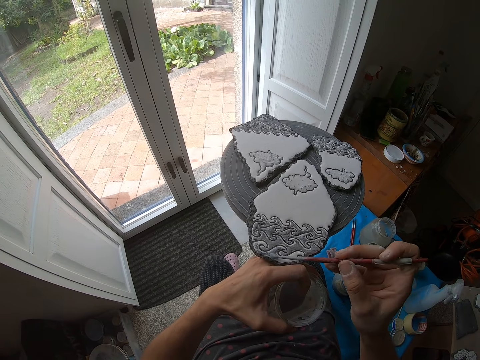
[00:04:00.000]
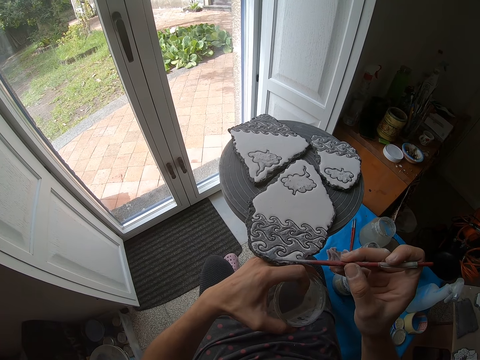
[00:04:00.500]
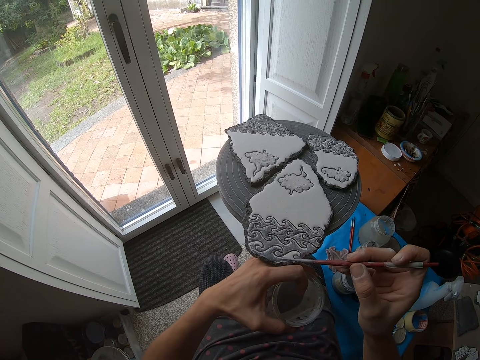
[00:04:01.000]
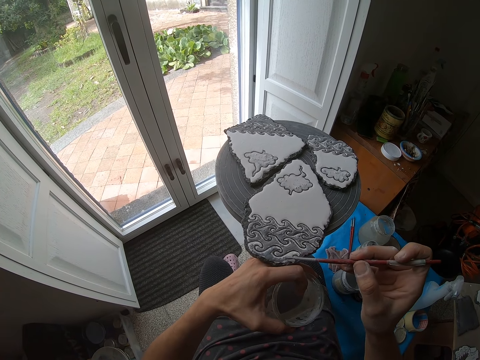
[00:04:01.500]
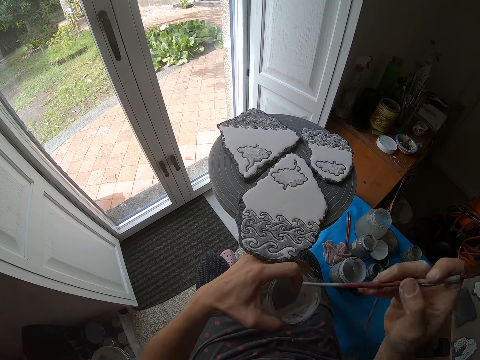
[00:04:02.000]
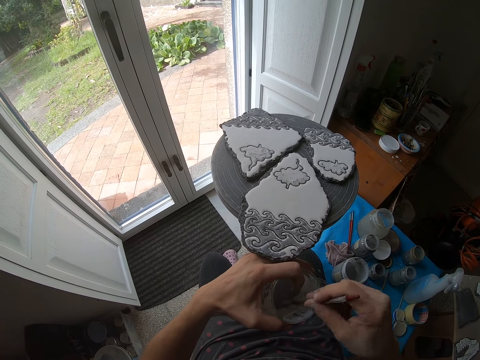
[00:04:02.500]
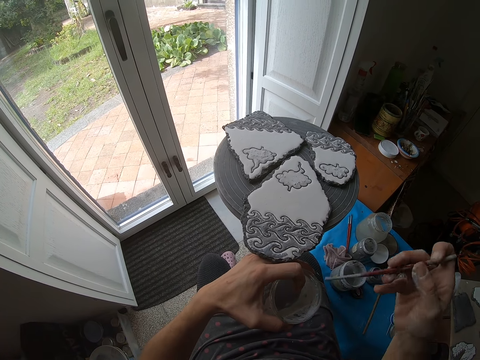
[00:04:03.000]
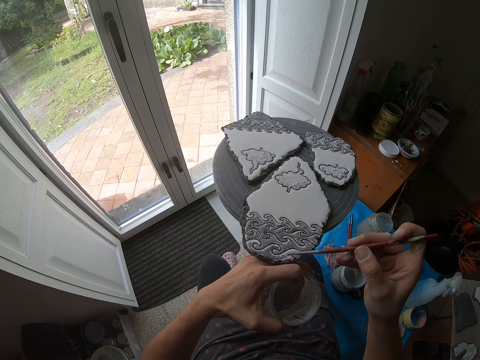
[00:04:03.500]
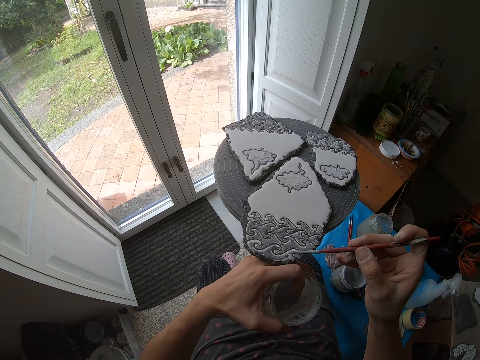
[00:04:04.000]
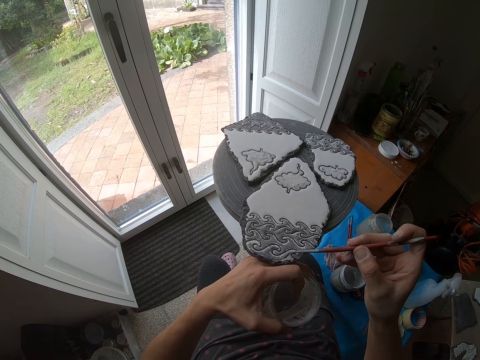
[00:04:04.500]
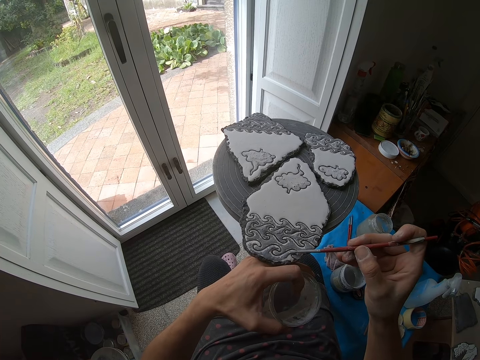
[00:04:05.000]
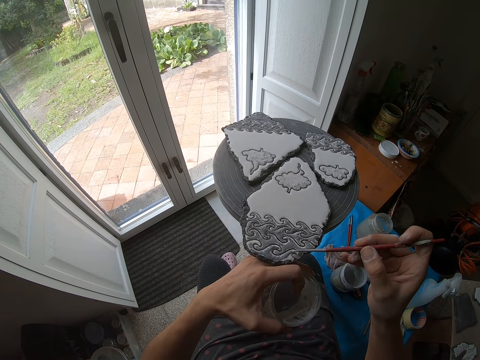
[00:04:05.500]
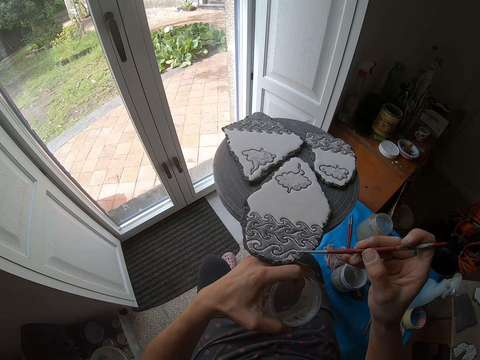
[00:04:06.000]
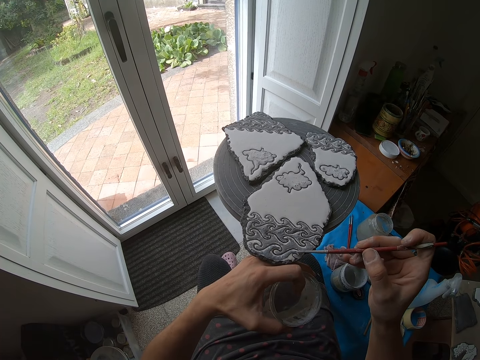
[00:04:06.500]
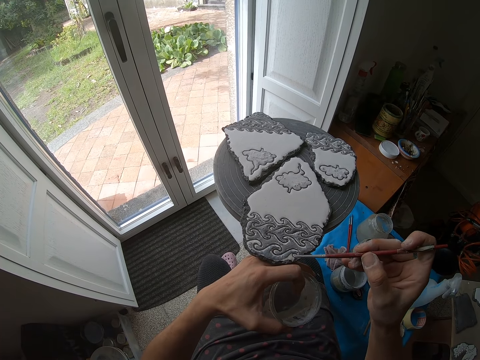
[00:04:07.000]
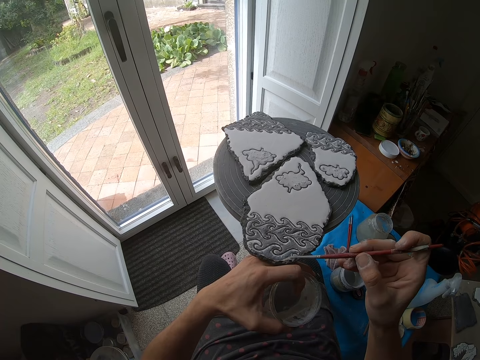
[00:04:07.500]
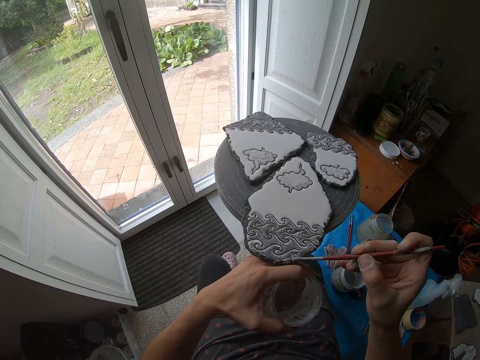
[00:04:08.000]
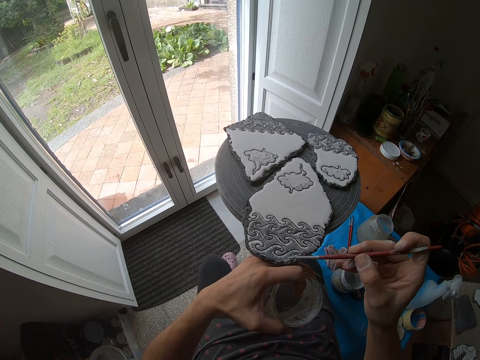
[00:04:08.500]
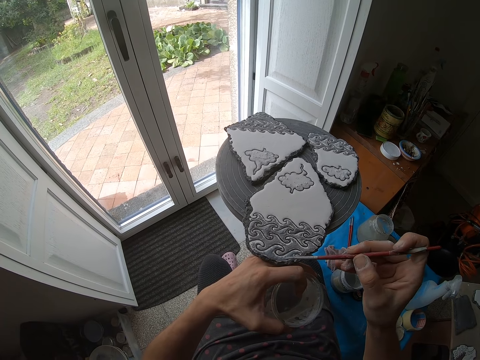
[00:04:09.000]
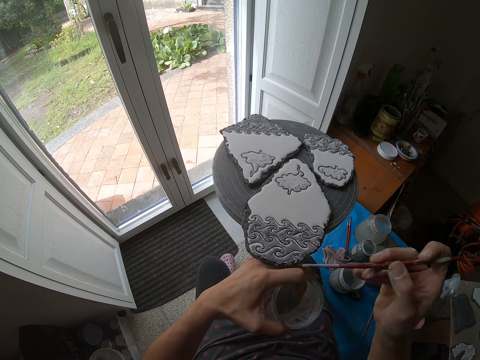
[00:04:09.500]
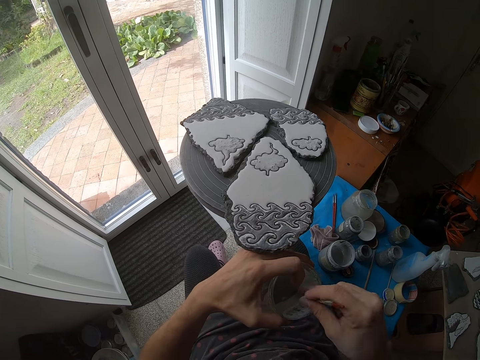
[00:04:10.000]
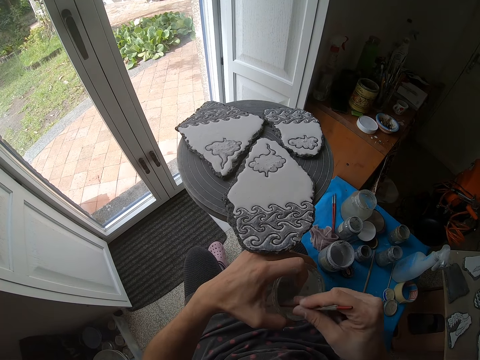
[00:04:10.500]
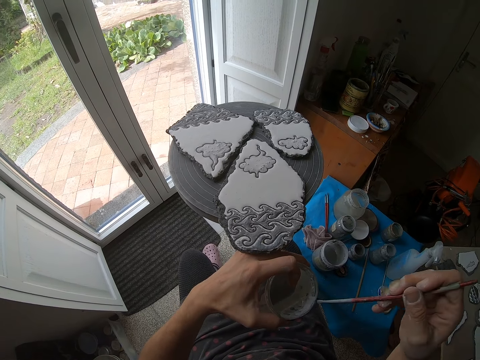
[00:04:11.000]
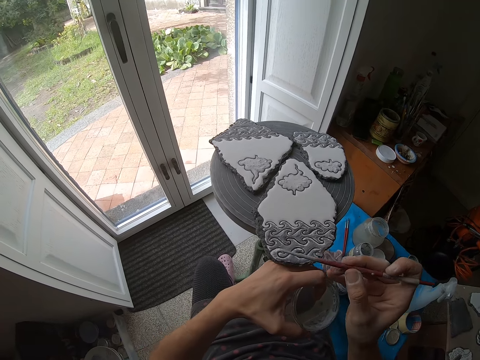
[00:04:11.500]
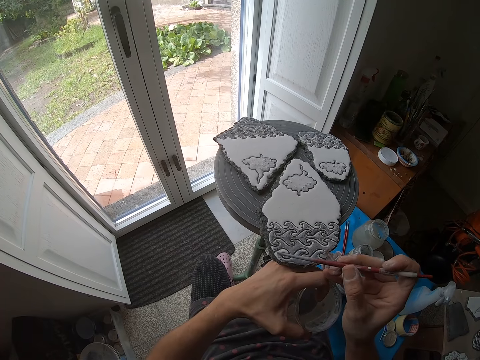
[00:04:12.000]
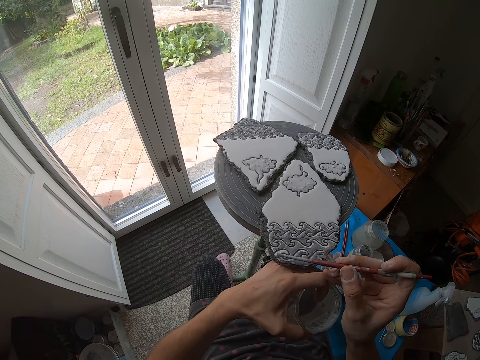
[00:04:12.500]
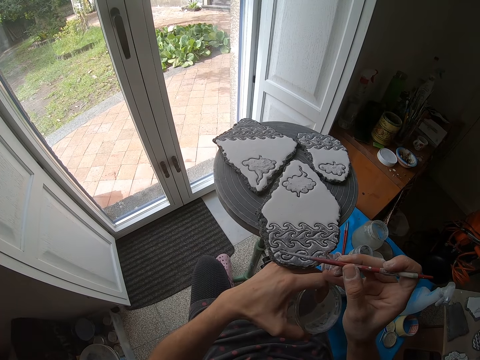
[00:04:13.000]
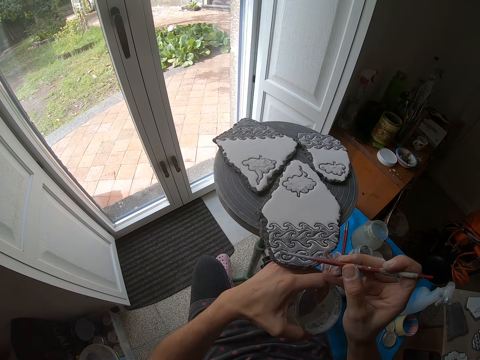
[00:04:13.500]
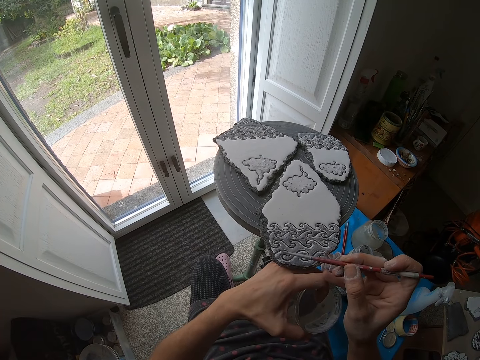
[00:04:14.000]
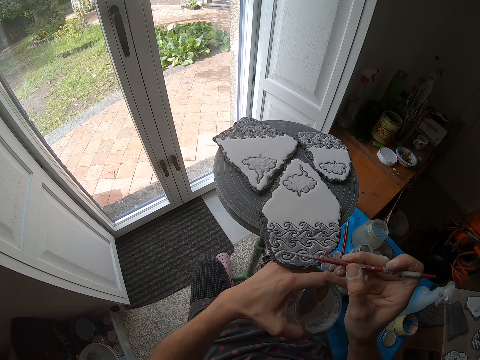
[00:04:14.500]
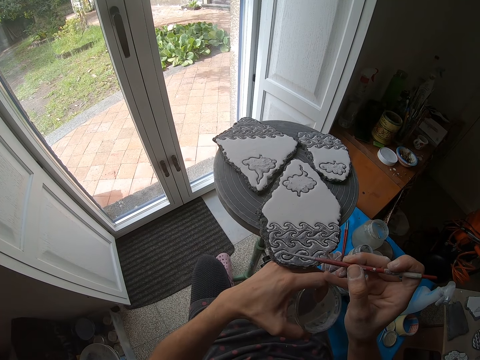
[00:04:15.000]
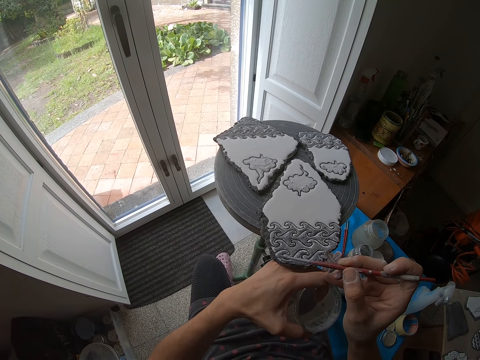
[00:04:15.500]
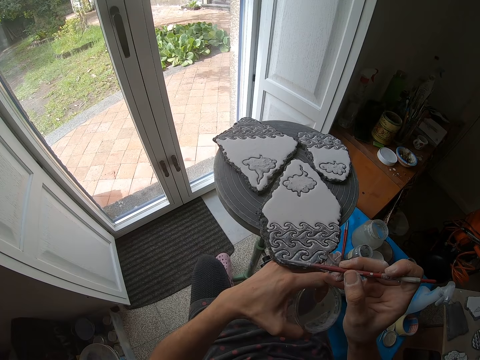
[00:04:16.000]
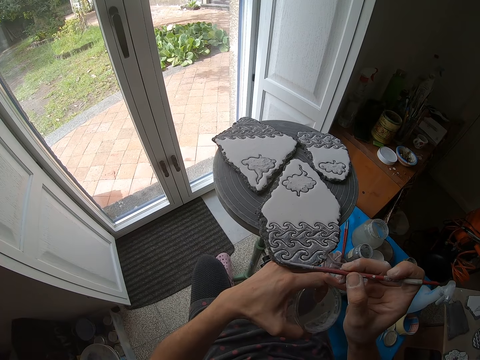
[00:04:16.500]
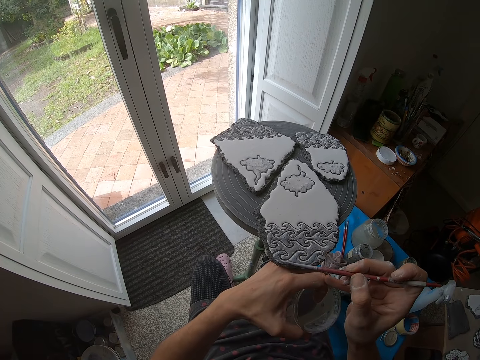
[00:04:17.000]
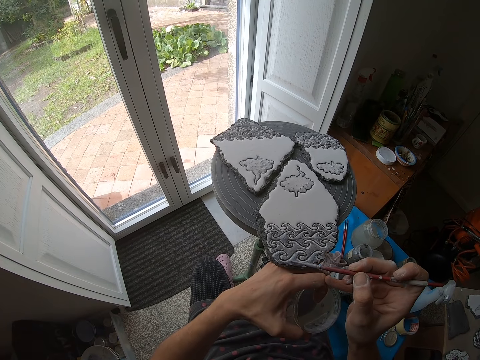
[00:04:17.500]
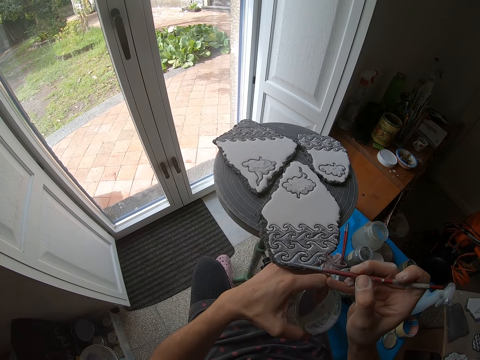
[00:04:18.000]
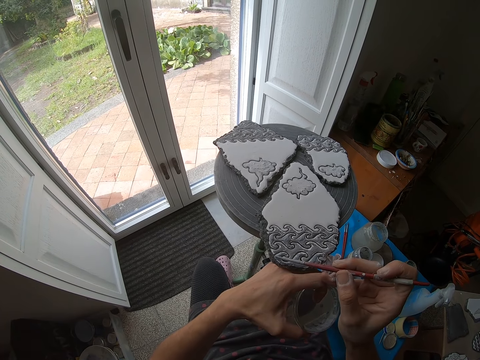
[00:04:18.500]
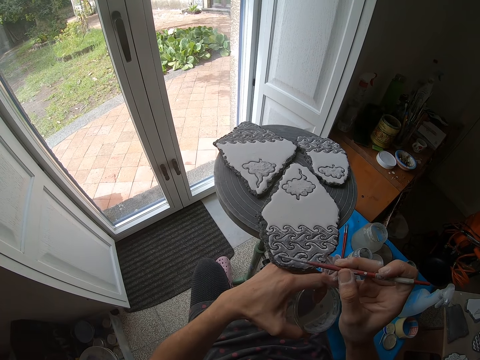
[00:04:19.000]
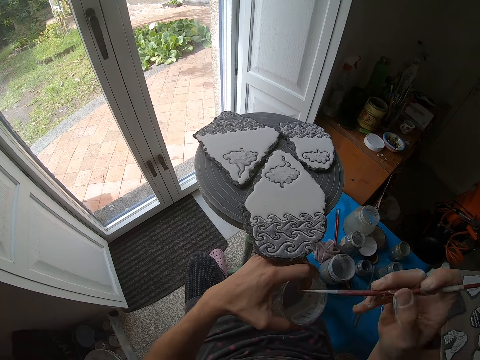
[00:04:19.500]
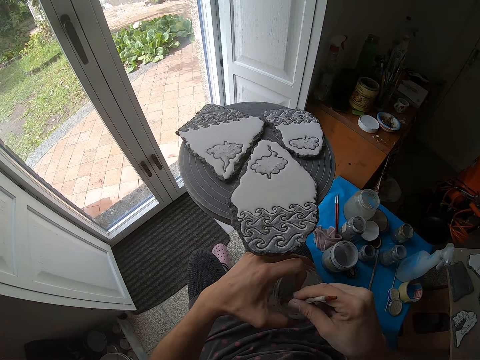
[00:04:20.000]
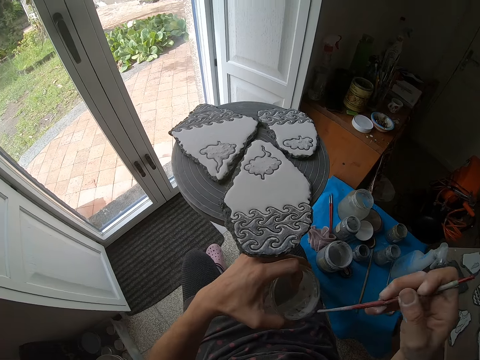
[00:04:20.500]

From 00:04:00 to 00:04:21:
The camera wearer stirs the paint in the paint container with the glaze brush in her right hand. She dips the paintbrush in the paint. She picks paint from the paint container with the glaze brush in her right hand. She glazes the piece of ceramic with the glaze brush in her right hand. She stirs the paint in the paint container with the glaze brush in her right hand. She dips the paintbrush in the paint. She picks paint from the paint container with the glaze brush in her right hand. She glazes the piece of ceramic with the glaze brush in her right hand. She stirs the paint in the paint container with the glaze brush in her right hand. She dips the paintbrush in the paint. She picks paint from the paint container with the glaze brush in her right hand.

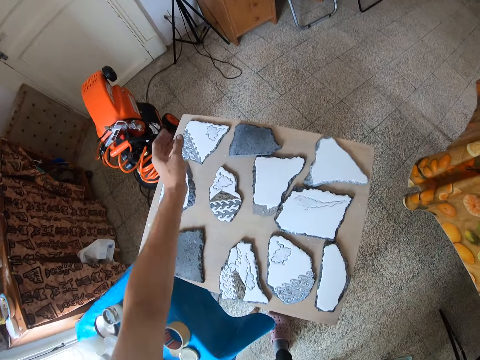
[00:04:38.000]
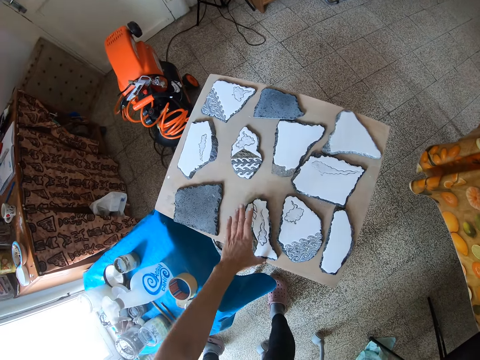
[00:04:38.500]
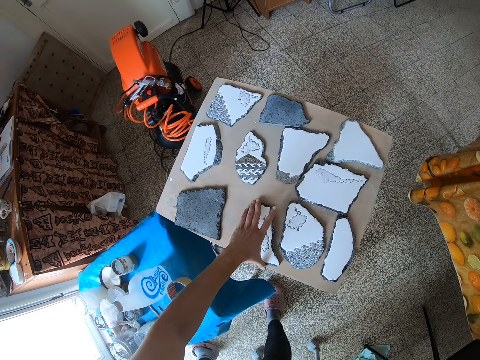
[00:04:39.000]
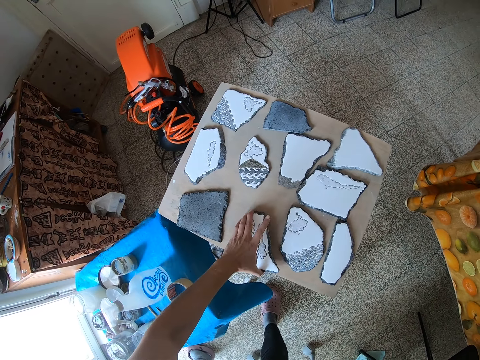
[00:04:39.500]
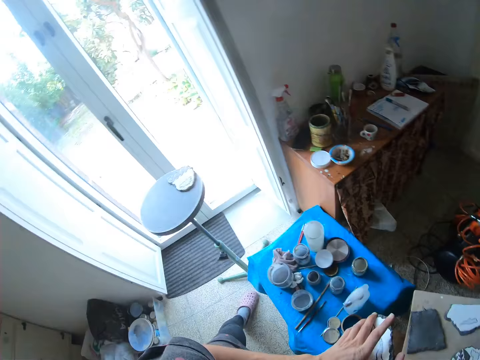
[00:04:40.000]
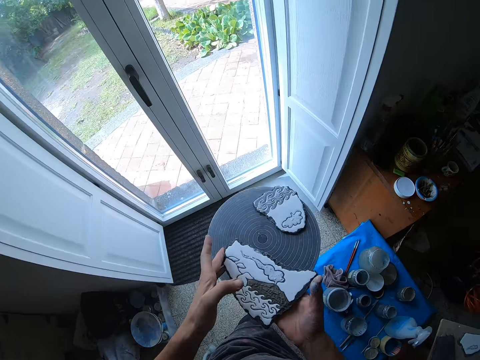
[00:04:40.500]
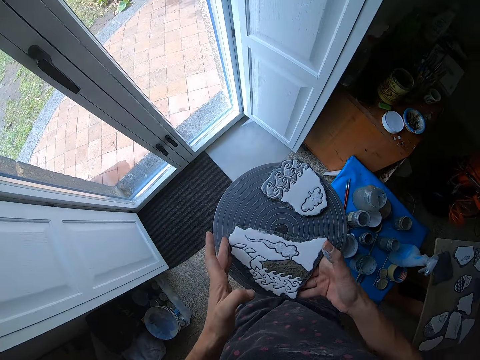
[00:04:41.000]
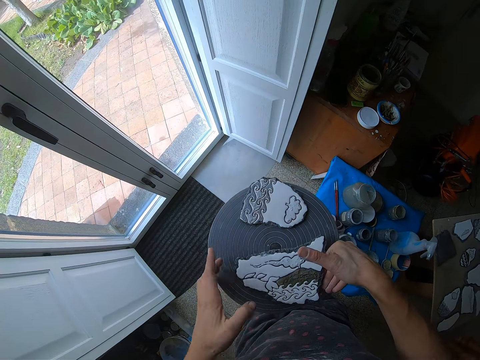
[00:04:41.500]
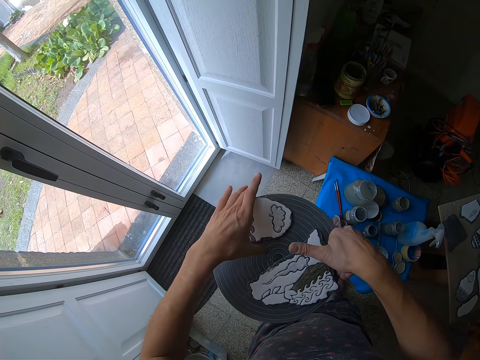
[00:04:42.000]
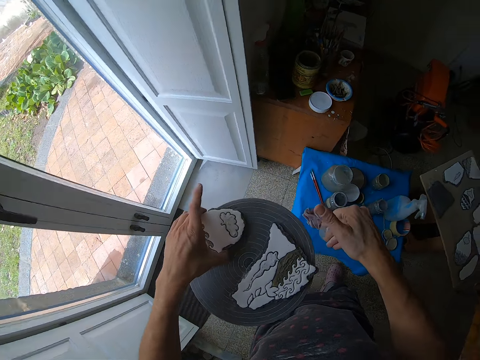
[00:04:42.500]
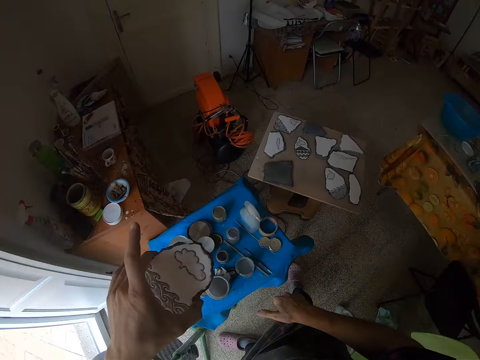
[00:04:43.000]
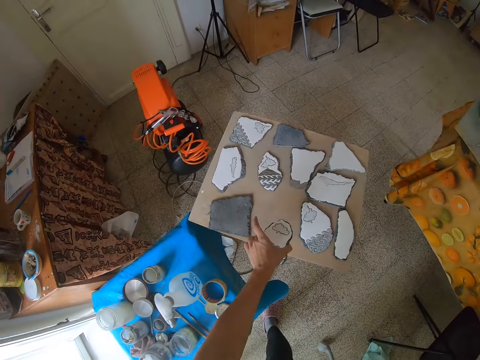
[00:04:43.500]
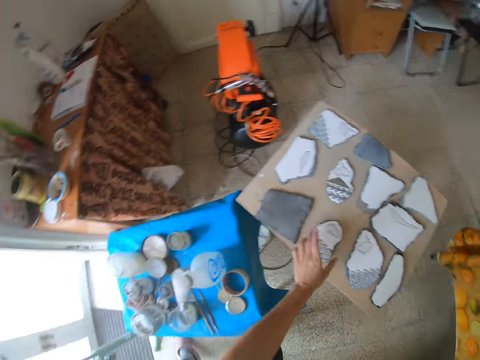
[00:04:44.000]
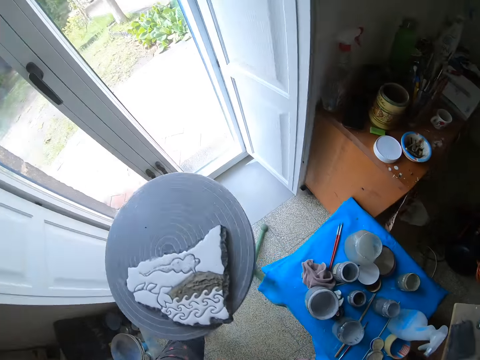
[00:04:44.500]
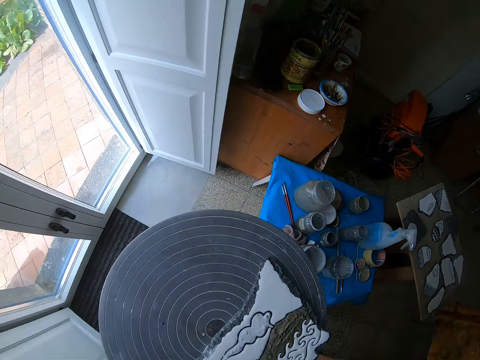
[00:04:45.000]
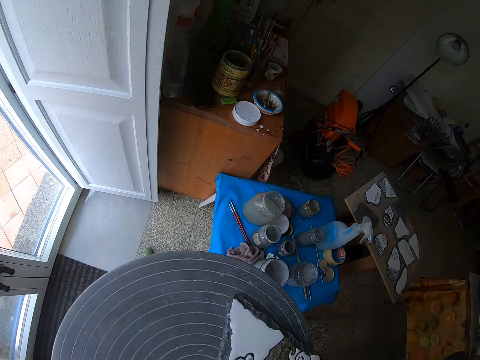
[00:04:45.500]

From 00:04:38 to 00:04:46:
The camera wearer picks up the piece of ceramic on the table with her left hand. She drops the piece of ceramic on the stool with both hands. She picks up the piece of ceramic on the stool with her left hand. She drops the piece of ceramic on the table with her left hand.
